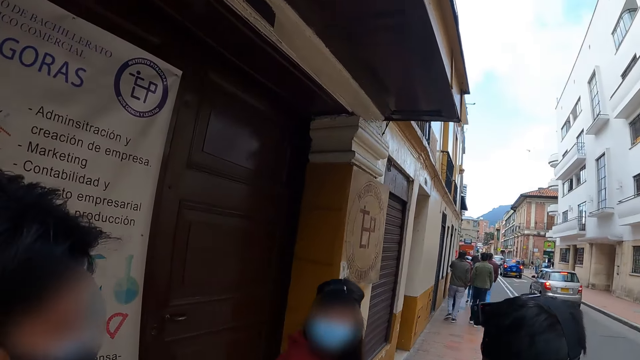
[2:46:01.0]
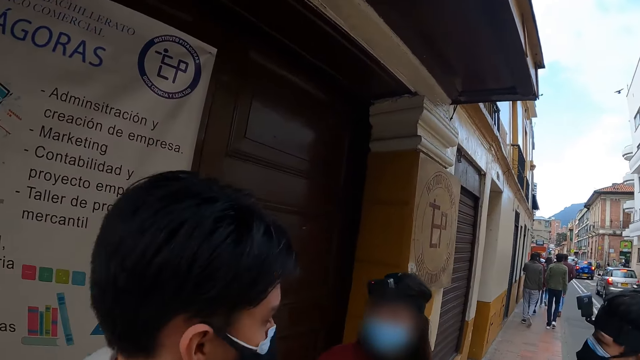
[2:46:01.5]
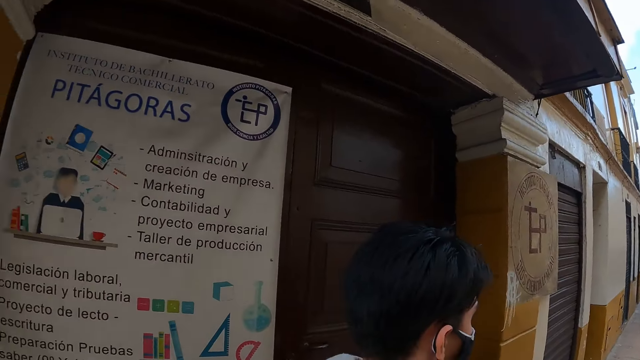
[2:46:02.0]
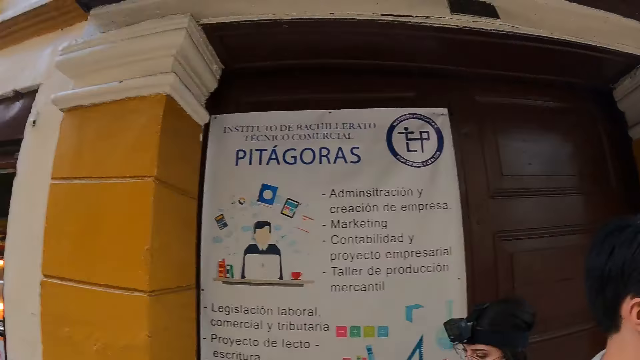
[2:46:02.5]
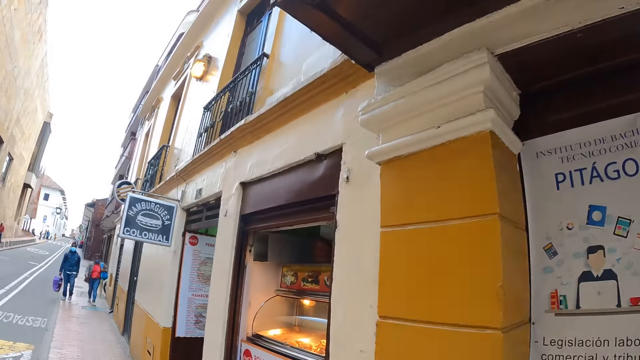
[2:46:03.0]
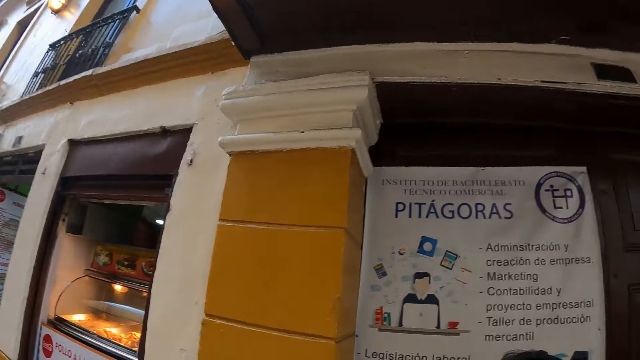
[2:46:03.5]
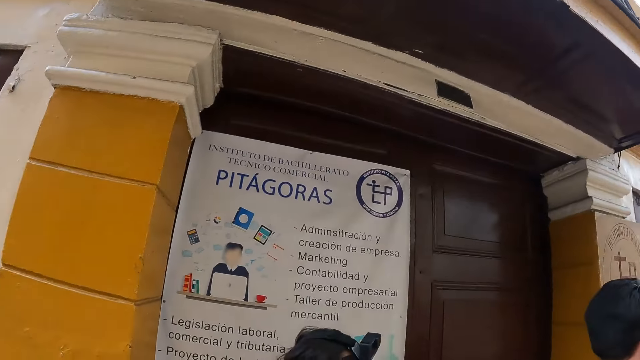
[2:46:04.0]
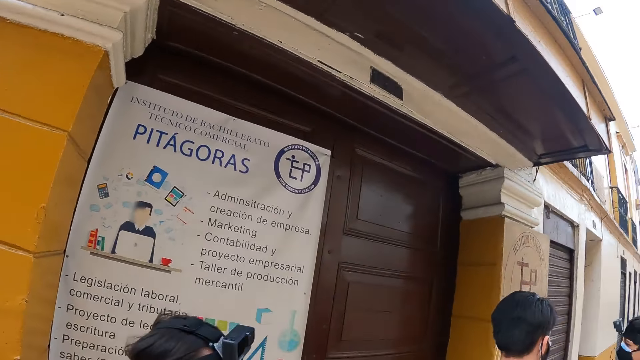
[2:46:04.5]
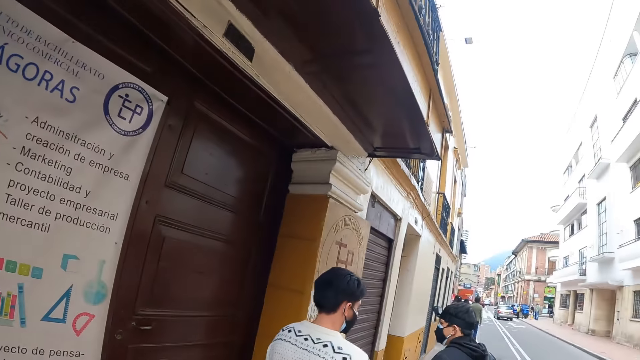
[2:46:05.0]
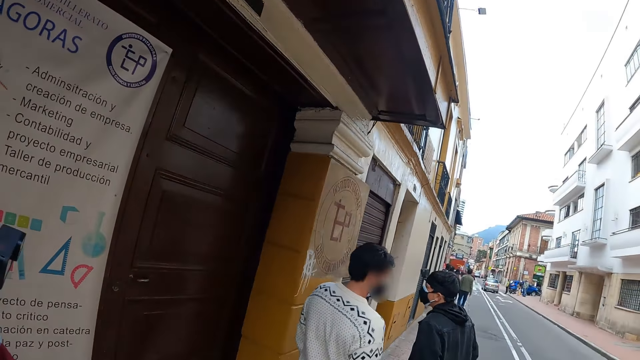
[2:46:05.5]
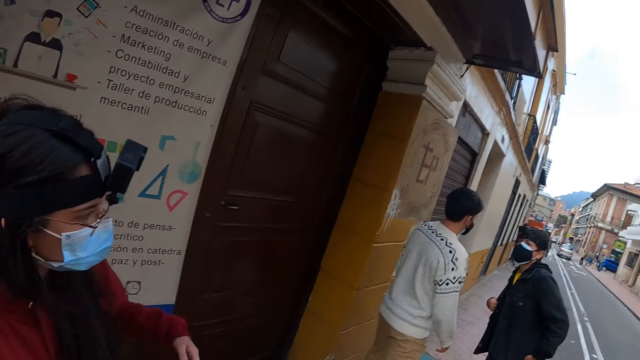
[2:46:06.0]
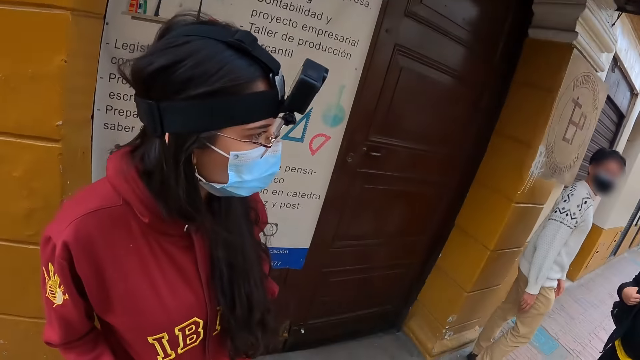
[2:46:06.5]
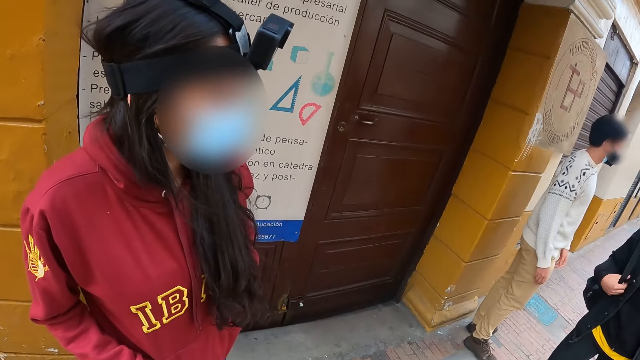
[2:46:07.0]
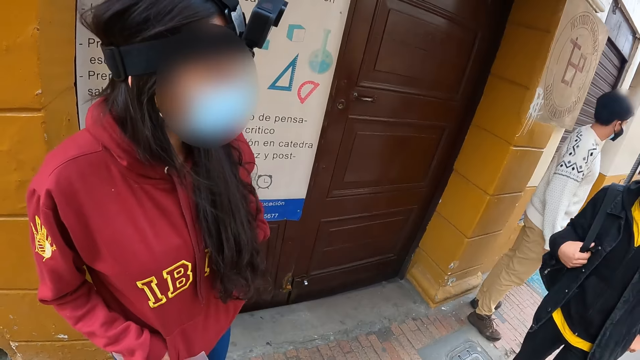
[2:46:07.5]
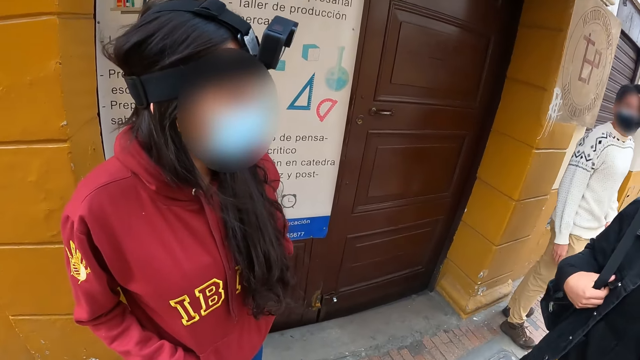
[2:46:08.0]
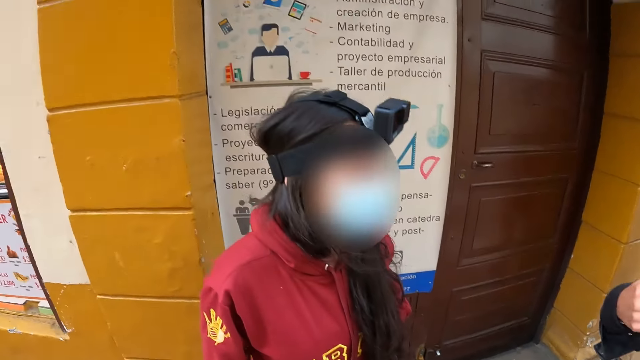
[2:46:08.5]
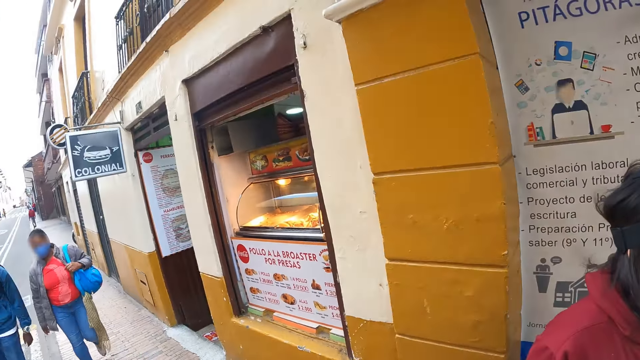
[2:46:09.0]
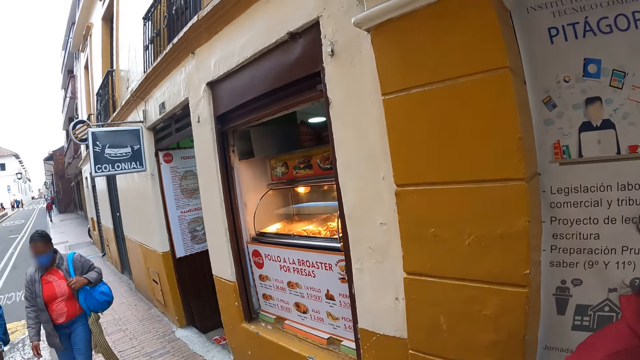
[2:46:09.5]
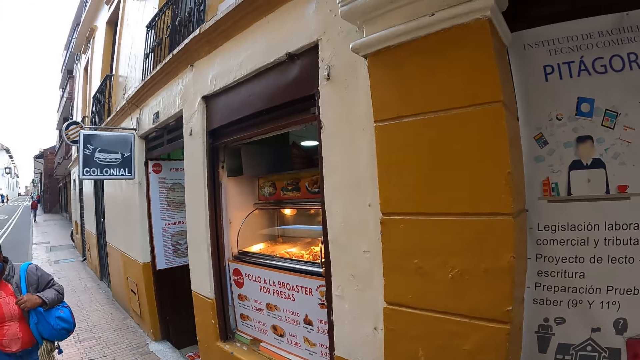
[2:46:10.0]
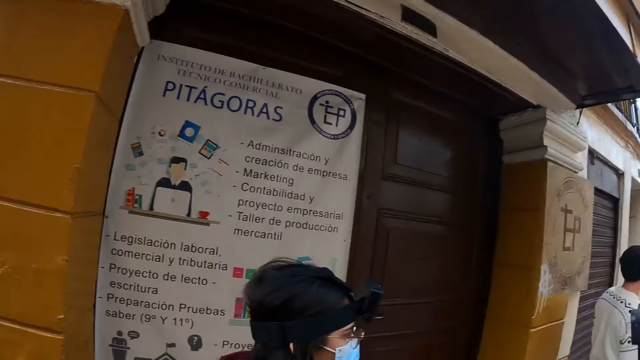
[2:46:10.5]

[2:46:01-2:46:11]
The camera wearer looks in front. They look backwards. They look around the building. They look at a person.

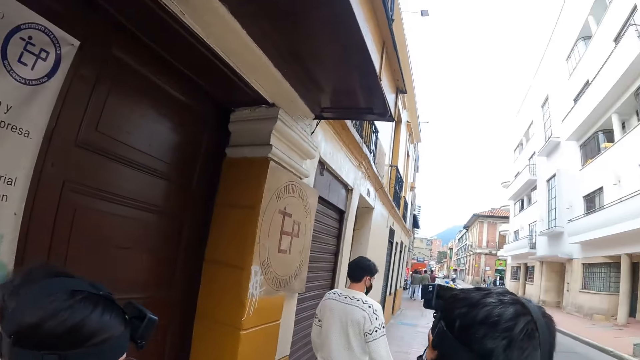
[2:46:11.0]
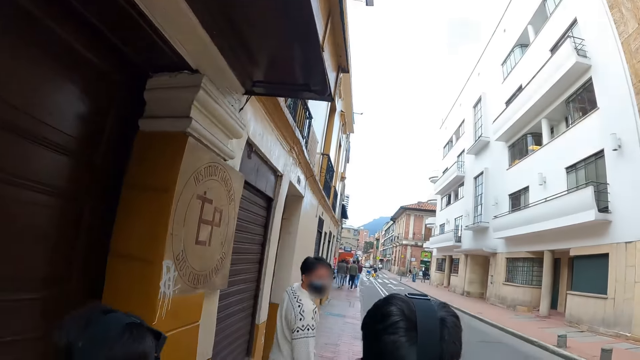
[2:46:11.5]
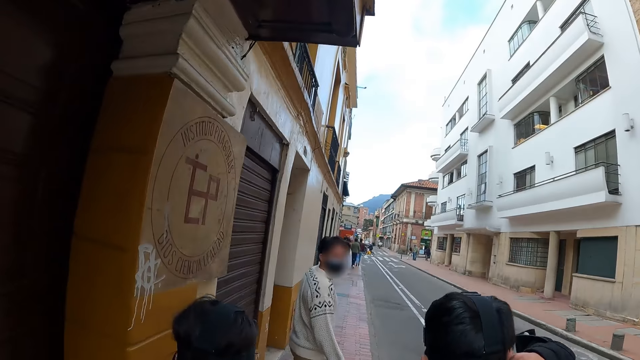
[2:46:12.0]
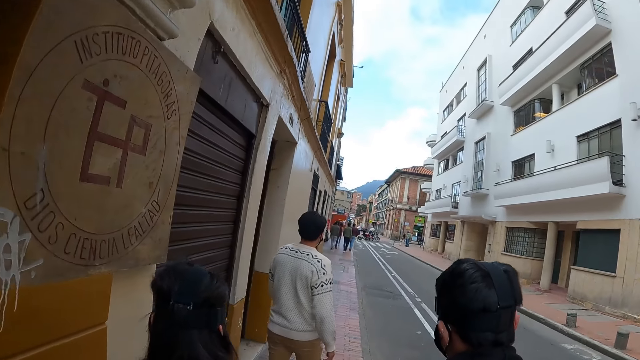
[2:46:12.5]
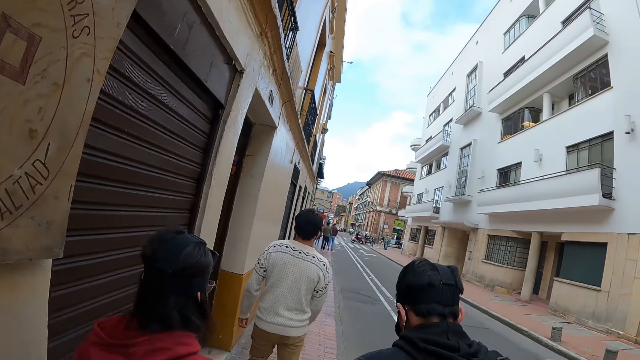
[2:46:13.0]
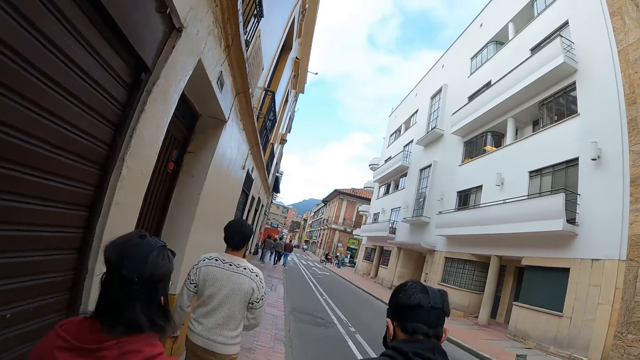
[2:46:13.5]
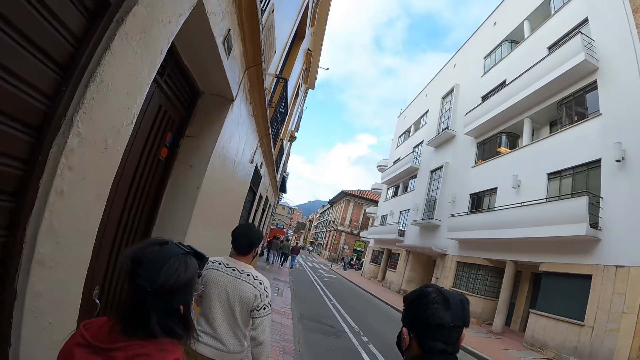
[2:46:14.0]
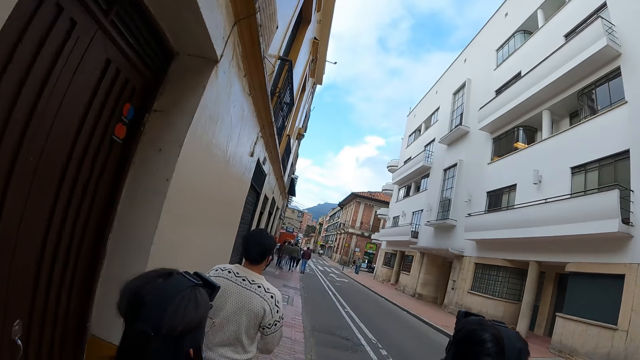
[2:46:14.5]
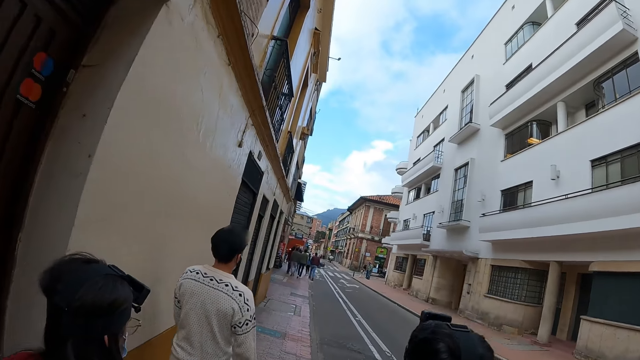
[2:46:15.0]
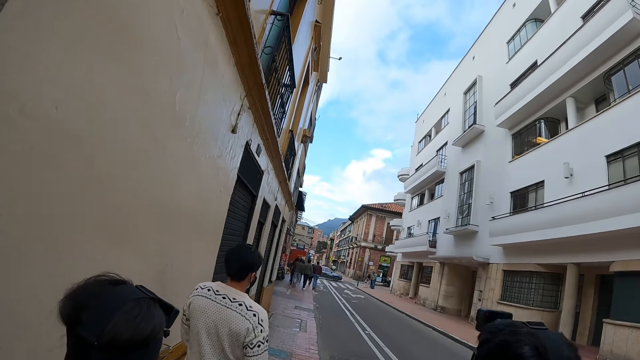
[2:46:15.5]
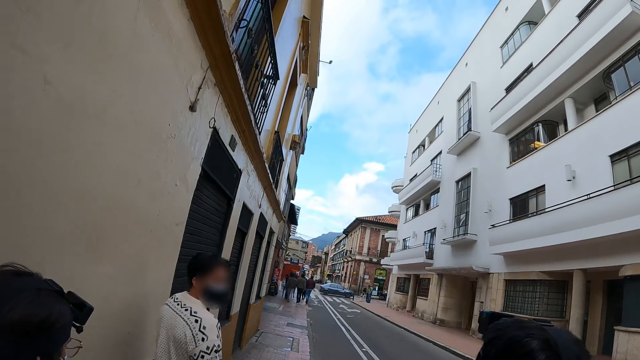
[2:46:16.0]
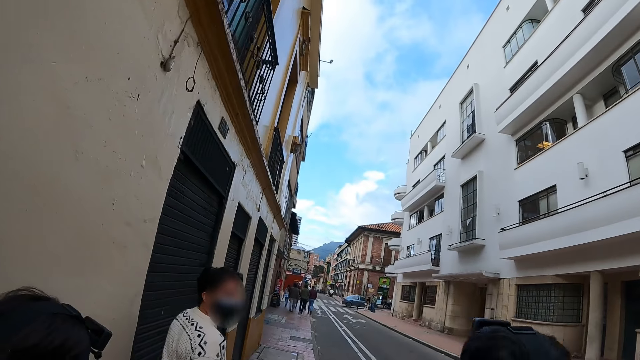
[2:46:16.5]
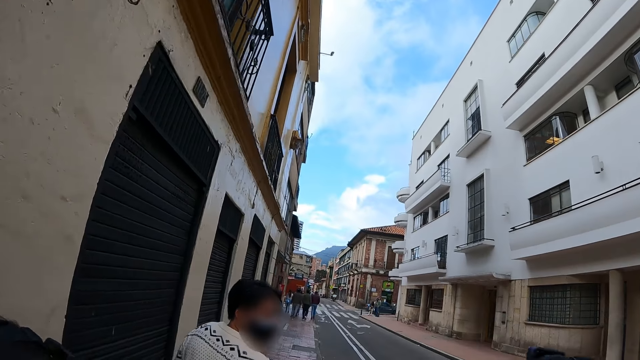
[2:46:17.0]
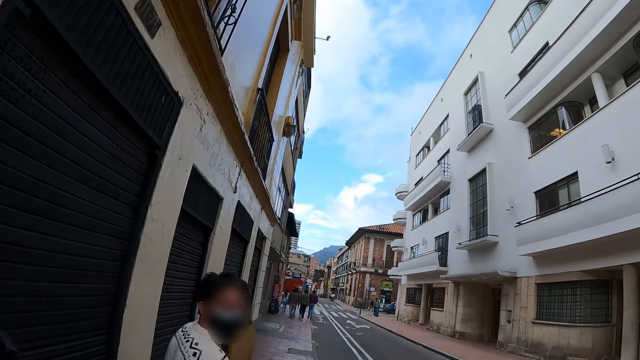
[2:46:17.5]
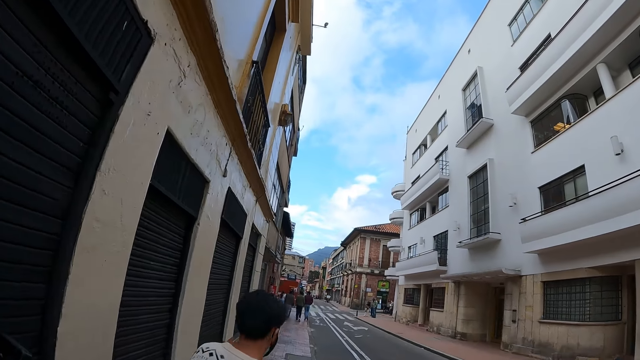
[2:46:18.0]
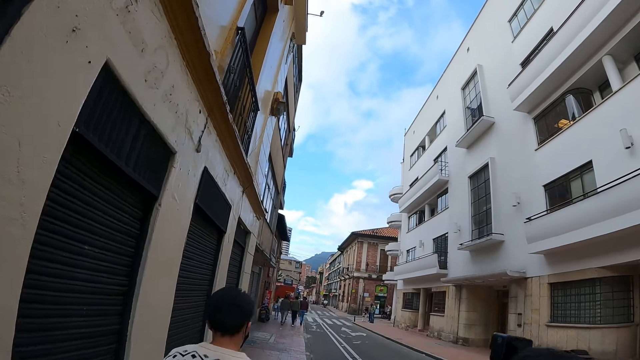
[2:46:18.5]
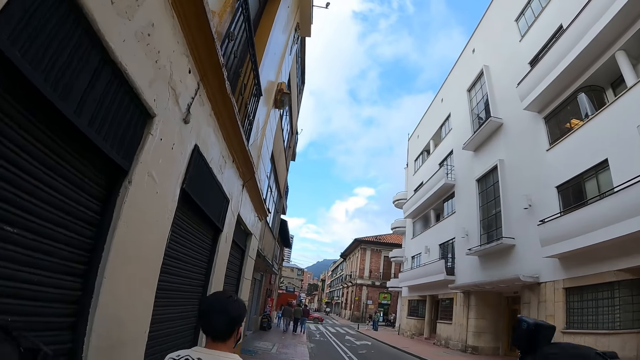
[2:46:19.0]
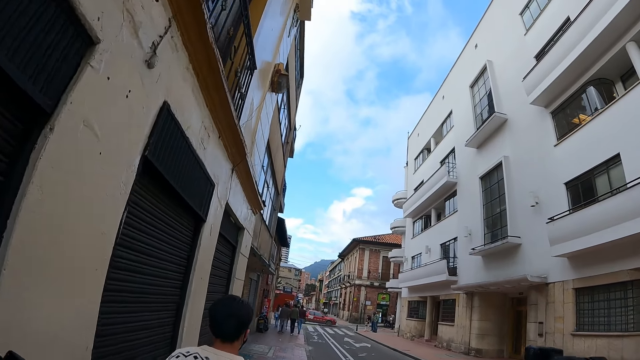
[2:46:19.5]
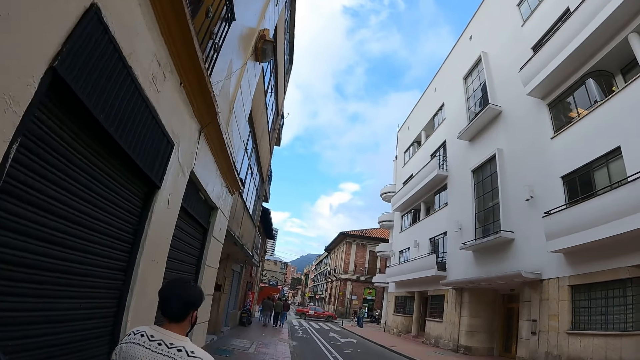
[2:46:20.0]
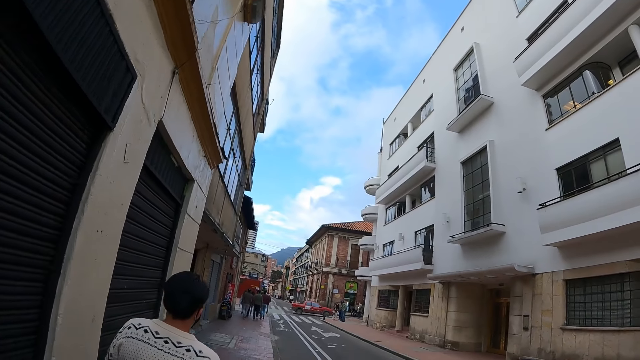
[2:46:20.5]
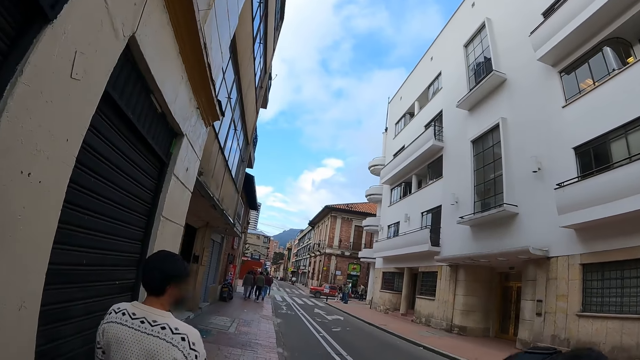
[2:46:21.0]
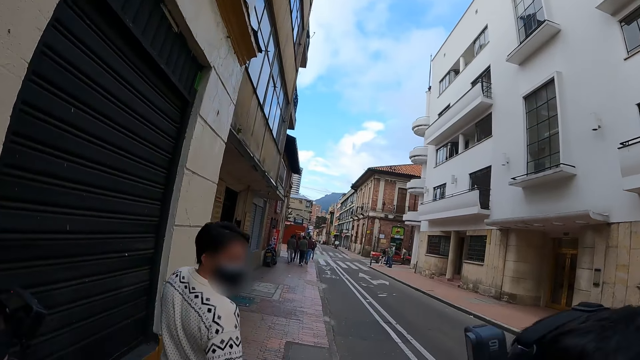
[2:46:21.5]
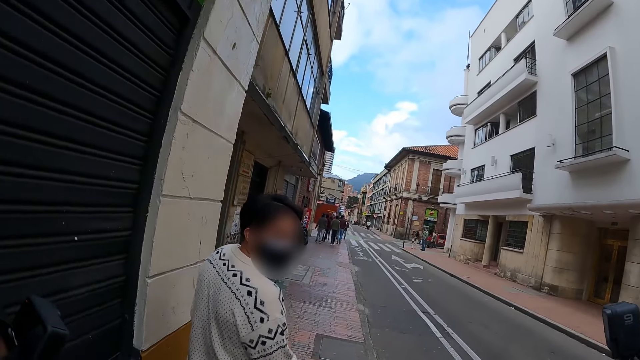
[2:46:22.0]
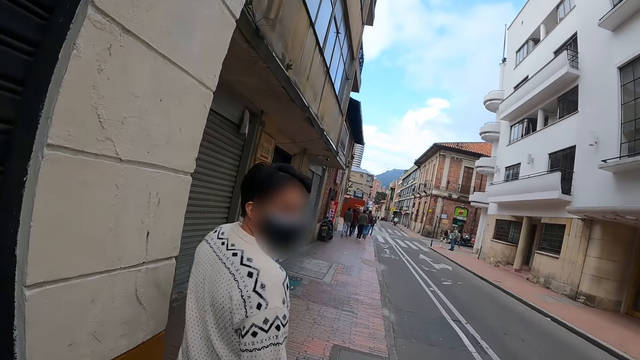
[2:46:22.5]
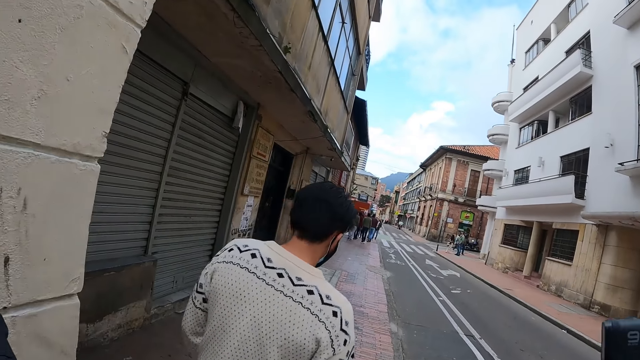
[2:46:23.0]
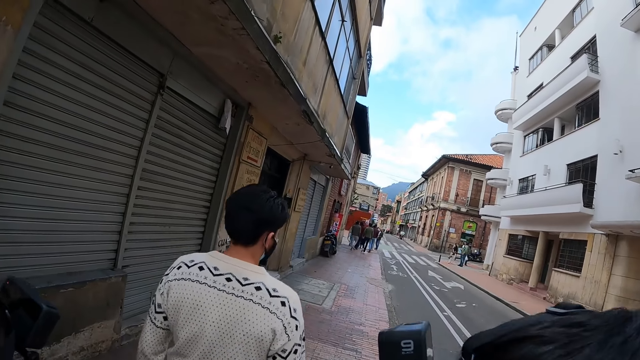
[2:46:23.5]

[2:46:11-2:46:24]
The camera wearer walks along the road. They look up.
